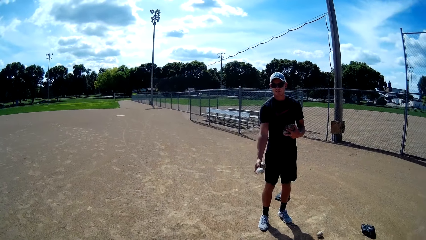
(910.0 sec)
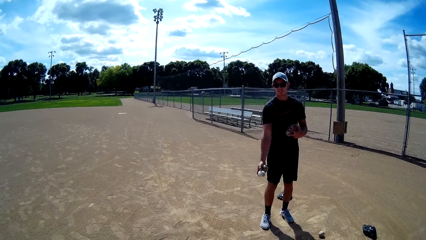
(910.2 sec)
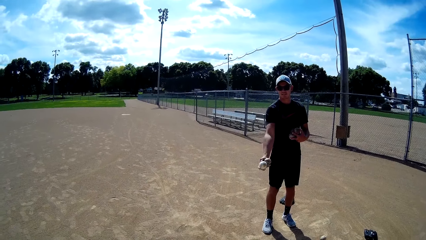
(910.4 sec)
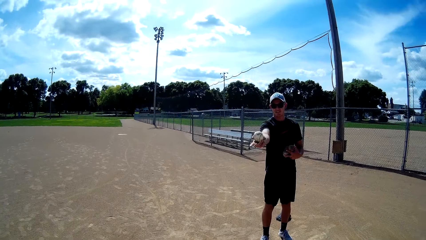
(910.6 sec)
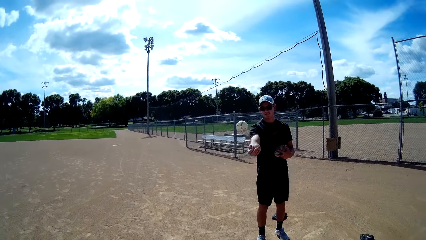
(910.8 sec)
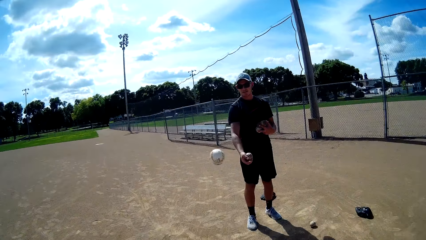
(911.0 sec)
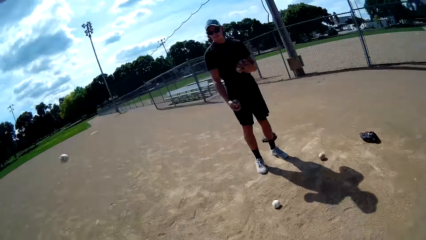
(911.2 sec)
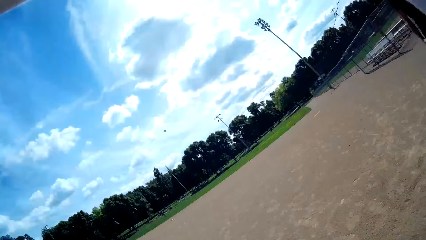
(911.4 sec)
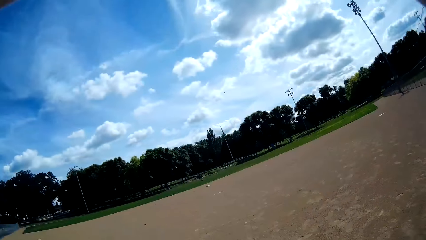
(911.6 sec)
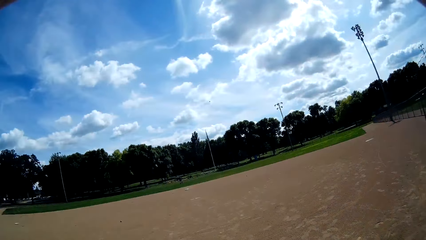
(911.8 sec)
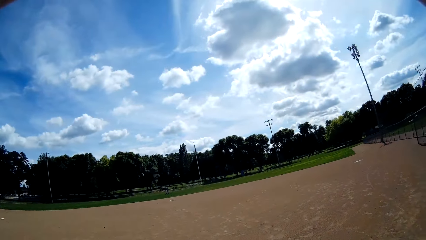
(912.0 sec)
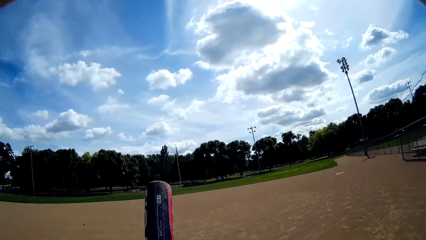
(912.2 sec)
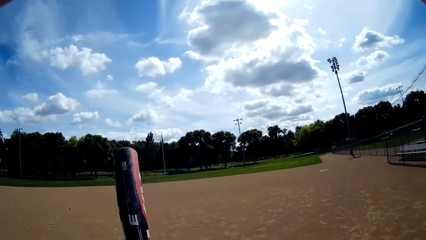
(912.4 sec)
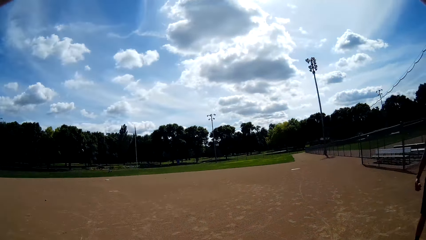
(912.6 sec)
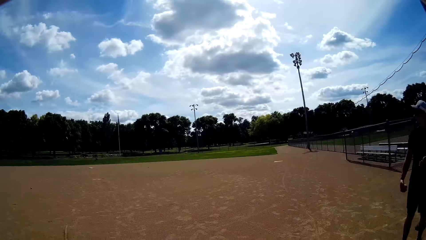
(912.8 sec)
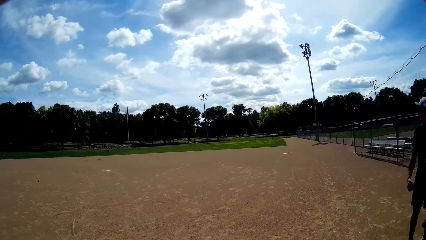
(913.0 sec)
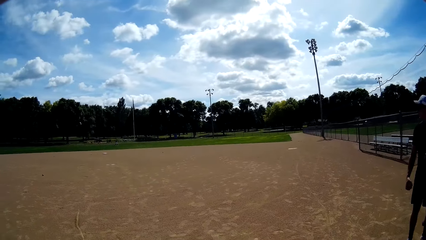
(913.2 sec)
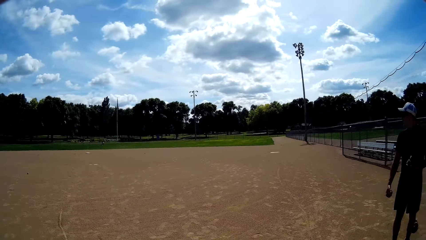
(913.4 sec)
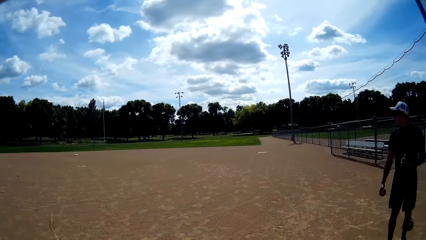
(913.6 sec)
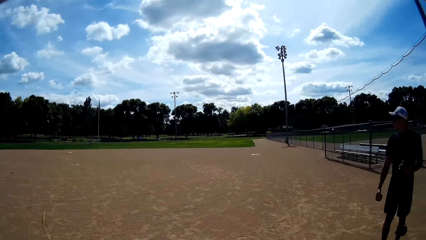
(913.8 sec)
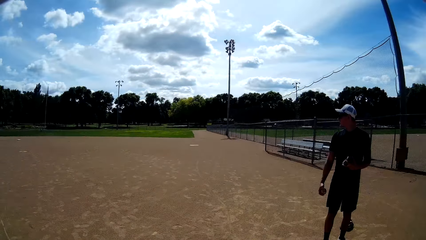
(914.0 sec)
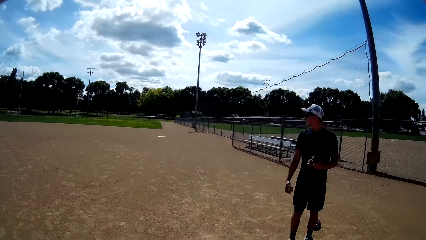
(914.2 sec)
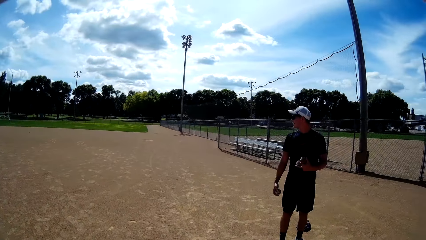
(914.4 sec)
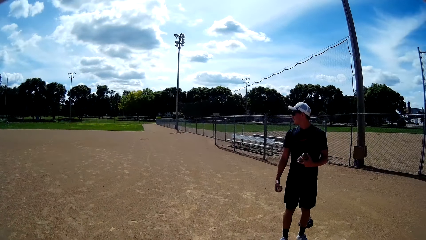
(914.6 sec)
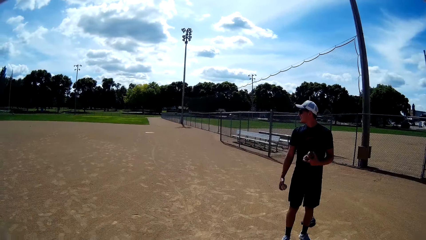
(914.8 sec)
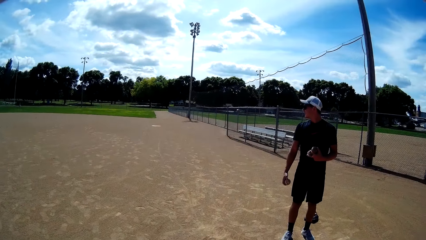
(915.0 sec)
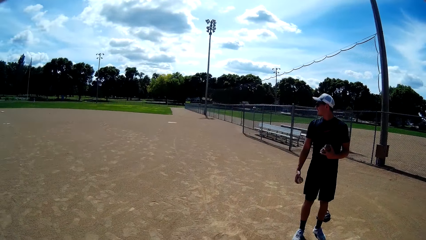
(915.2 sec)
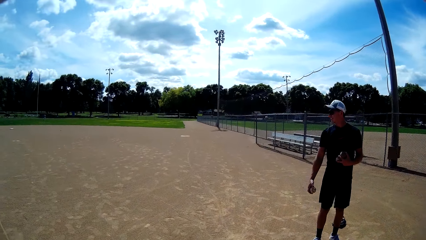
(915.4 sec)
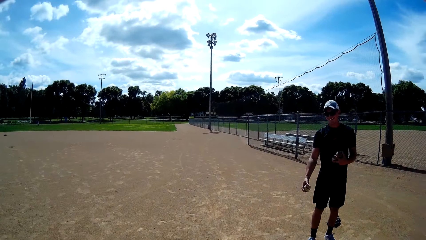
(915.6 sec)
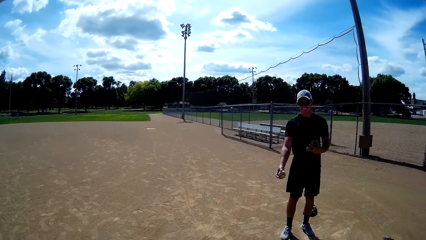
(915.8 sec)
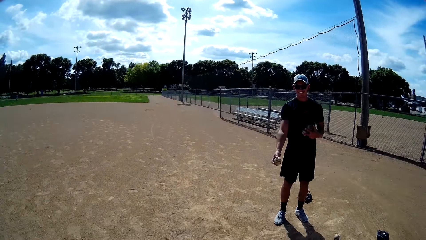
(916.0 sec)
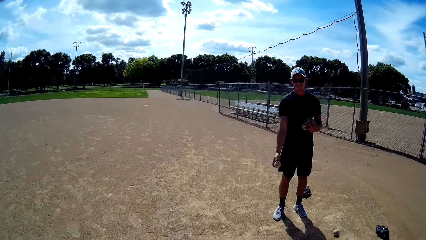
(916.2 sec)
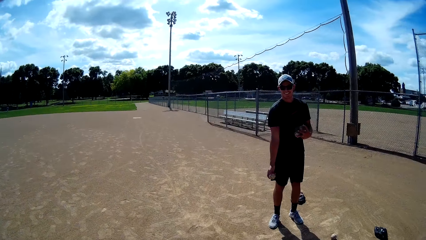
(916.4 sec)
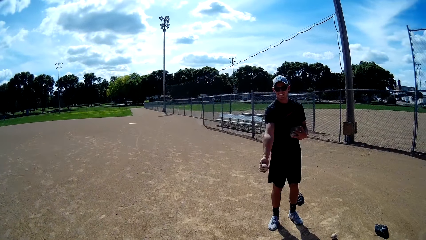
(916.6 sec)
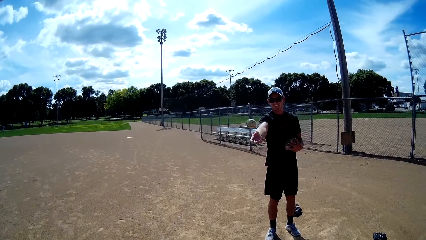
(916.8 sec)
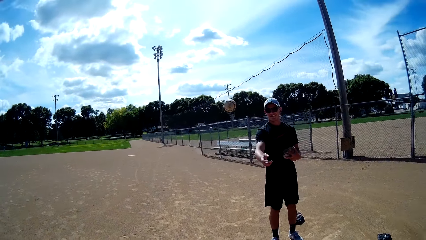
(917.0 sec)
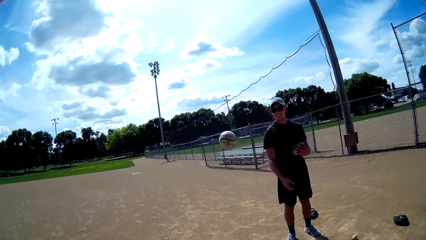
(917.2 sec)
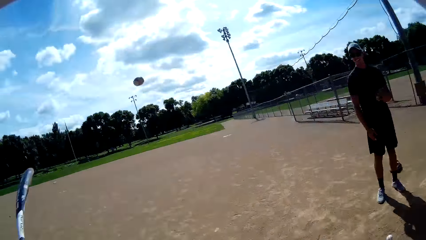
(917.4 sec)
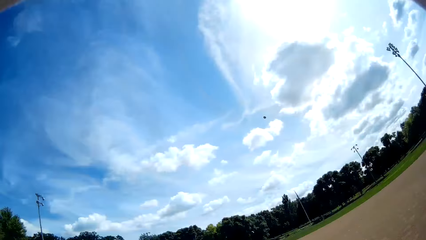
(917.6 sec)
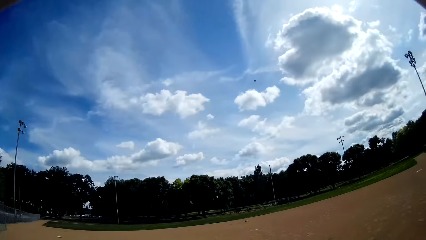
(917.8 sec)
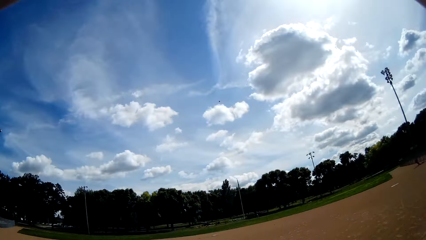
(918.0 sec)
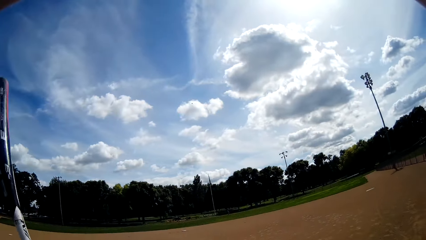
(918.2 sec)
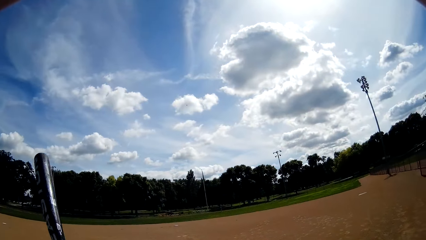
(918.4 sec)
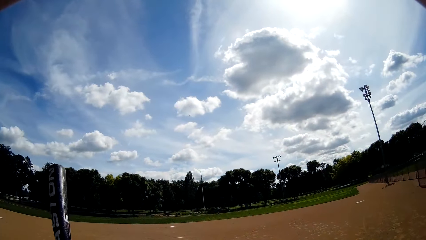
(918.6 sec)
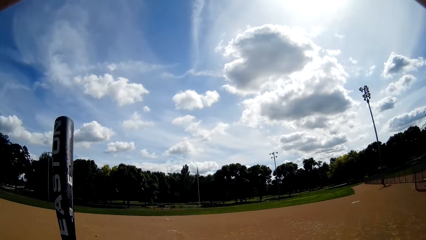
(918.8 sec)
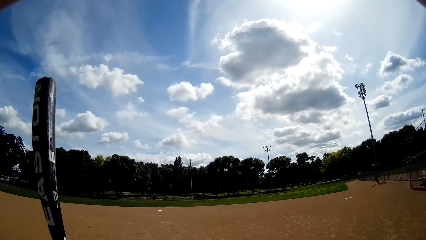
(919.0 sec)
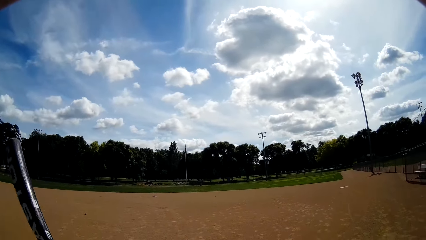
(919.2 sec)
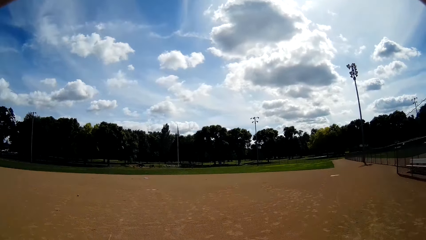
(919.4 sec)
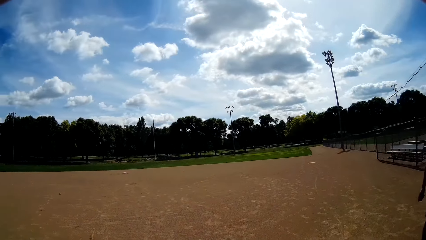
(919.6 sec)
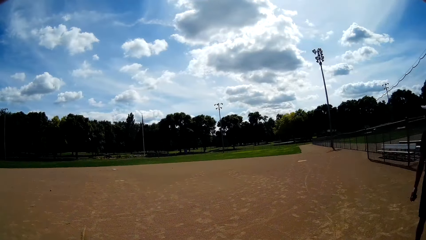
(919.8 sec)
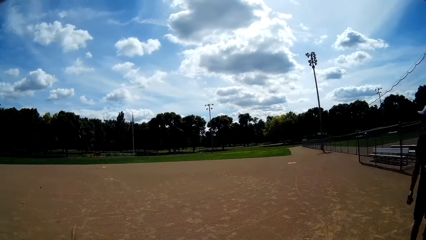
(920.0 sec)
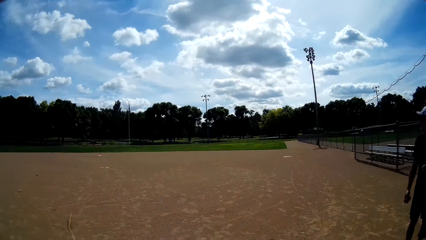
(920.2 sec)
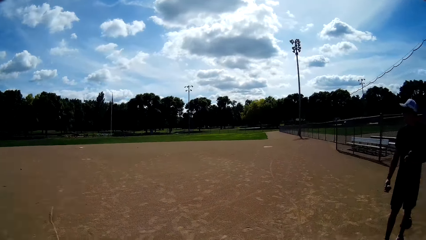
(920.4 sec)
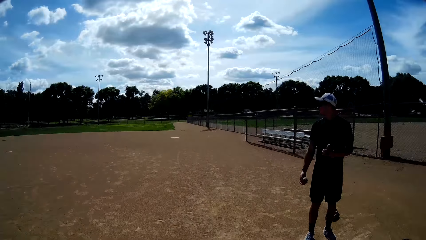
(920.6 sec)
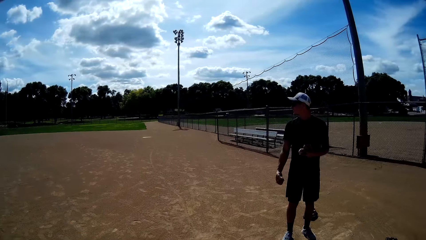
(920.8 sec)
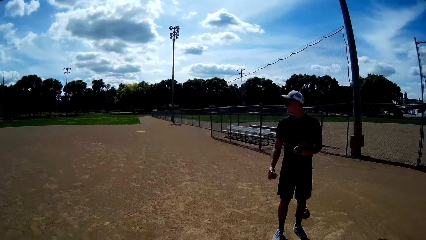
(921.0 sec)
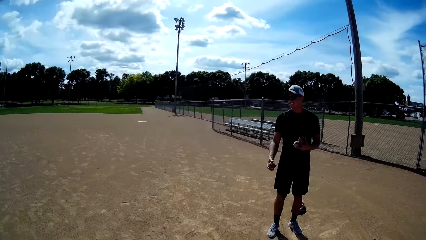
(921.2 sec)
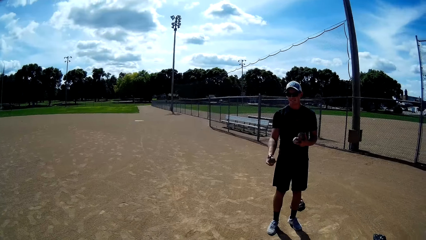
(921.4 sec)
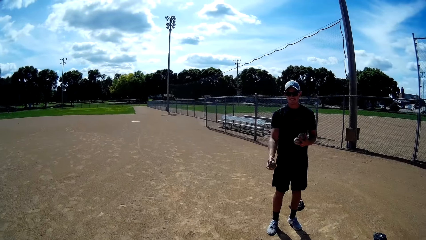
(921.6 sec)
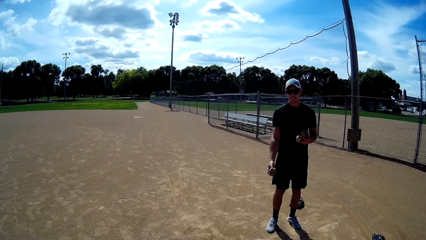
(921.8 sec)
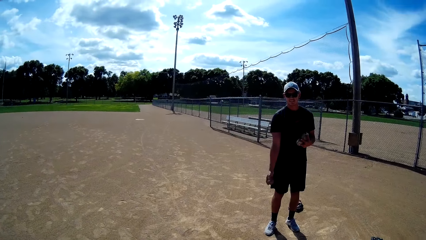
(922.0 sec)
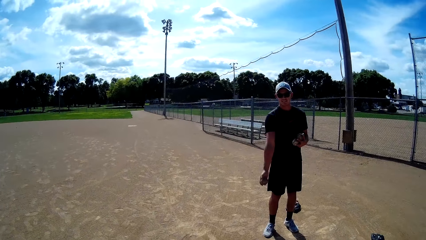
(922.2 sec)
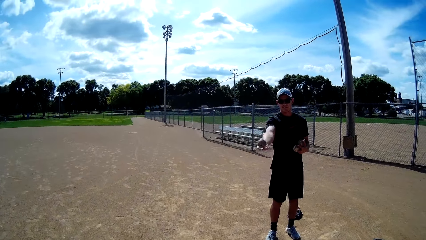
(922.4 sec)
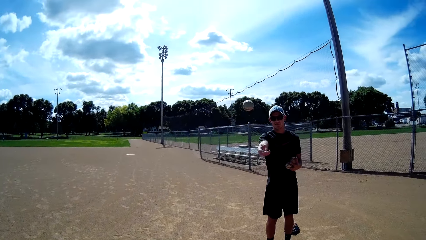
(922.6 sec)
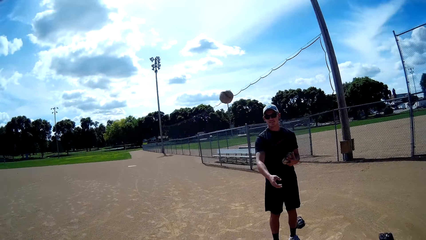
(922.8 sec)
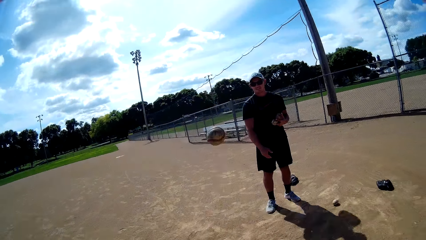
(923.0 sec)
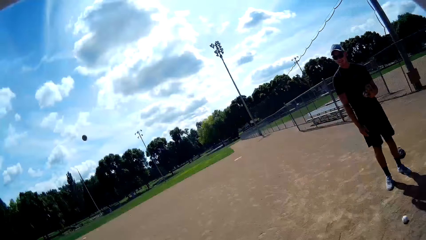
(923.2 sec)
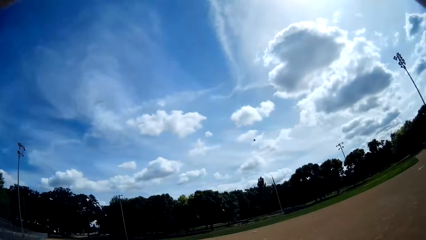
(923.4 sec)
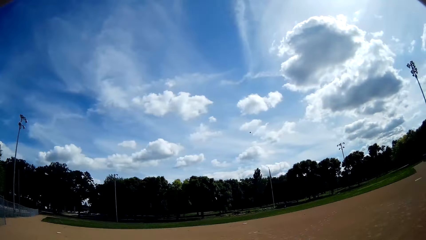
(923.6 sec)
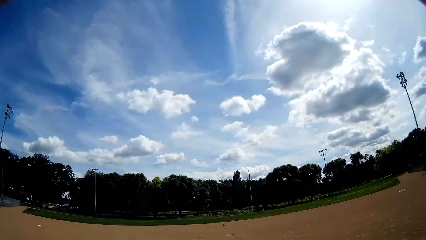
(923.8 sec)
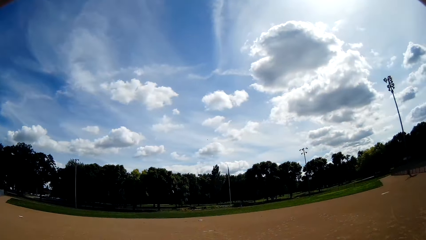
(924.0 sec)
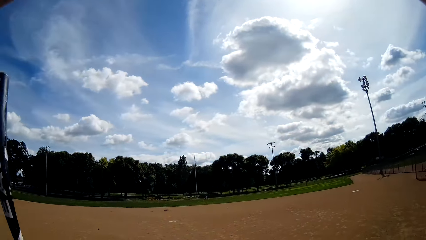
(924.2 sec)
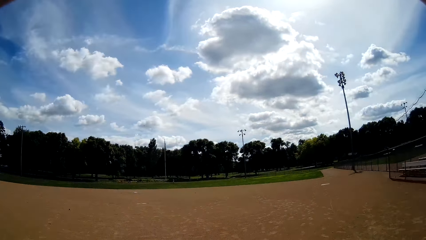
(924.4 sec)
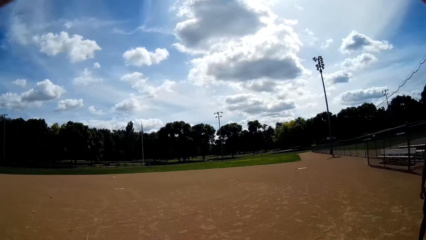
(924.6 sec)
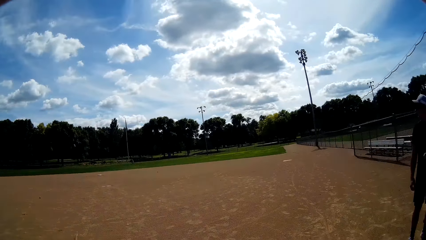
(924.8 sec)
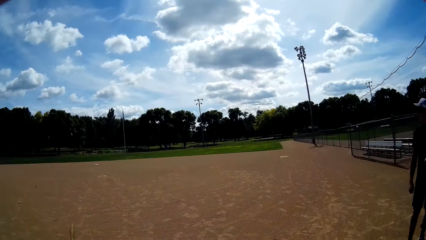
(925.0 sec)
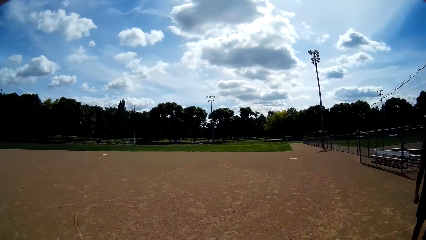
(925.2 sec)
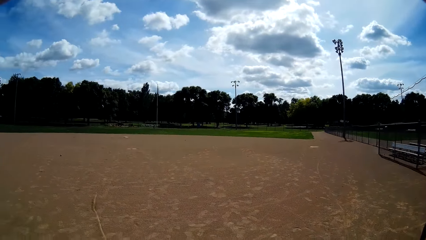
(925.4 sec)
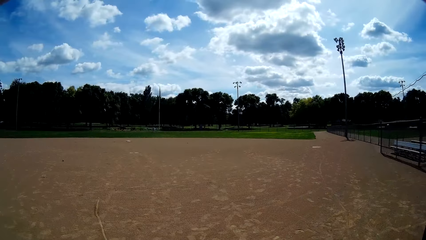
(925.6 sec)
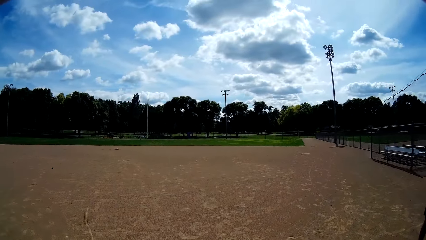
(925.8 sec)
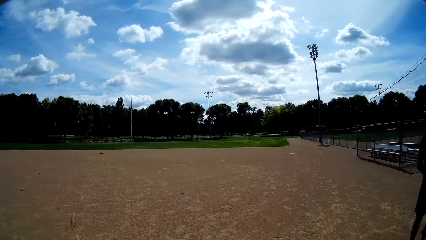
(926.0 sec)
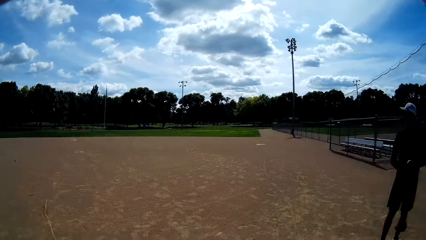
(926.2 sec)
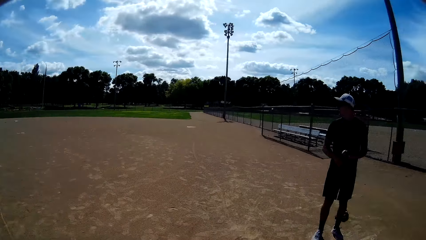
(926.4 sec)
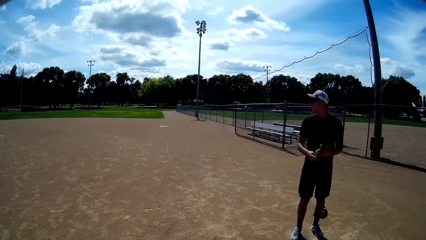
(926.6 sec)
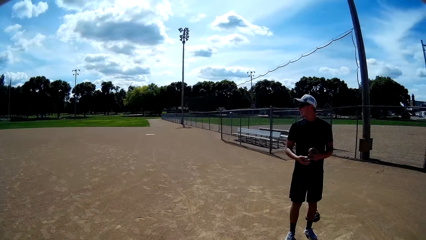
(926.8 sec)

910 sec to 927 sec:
A man throws a ball towards the camera wearer with his right hand. The camera wearer hits the ball with the baseball bat in his hands. The man throws another ball towards the camera wearer with his right hand. The camera wearer hits the ball with the baseball bat in his hands. The man throws another ball towards the camera wearer with his right hand. The camera wearer hits the ball with the baseball bat in his hands.
